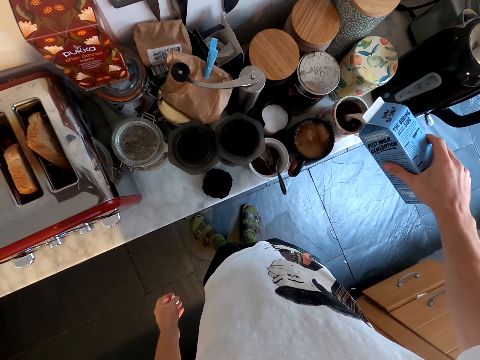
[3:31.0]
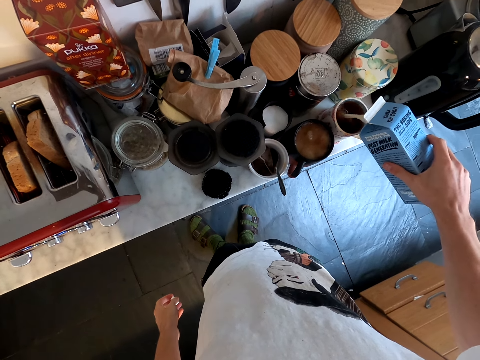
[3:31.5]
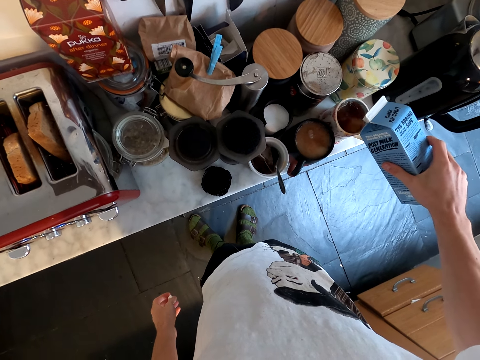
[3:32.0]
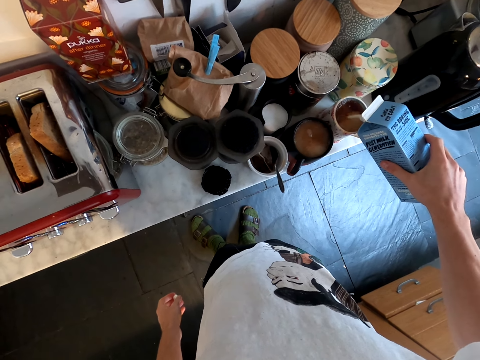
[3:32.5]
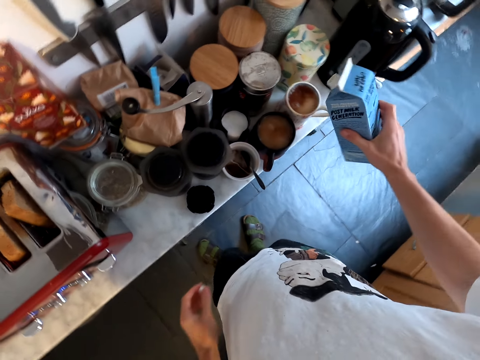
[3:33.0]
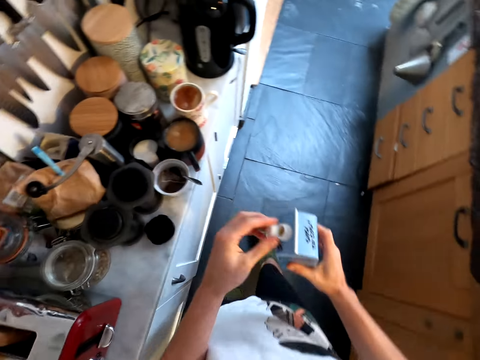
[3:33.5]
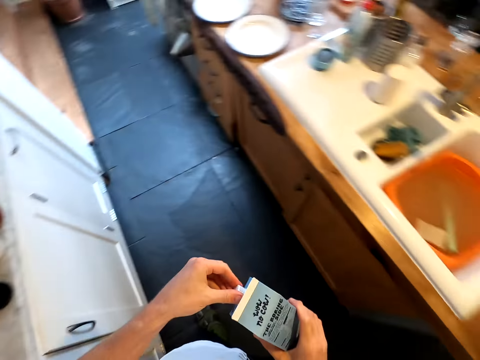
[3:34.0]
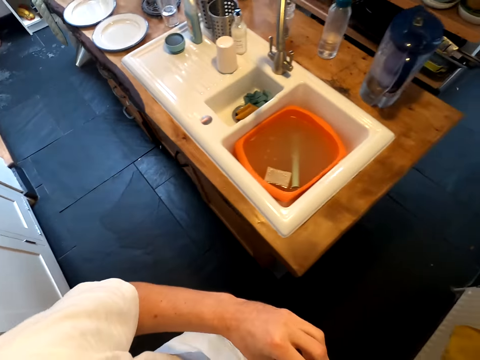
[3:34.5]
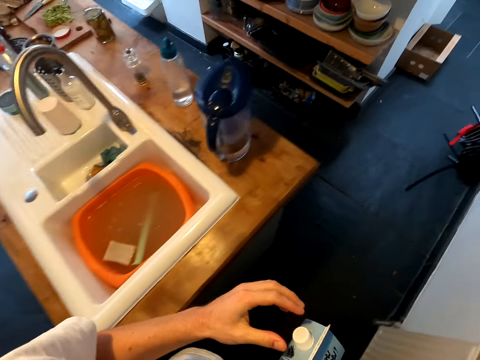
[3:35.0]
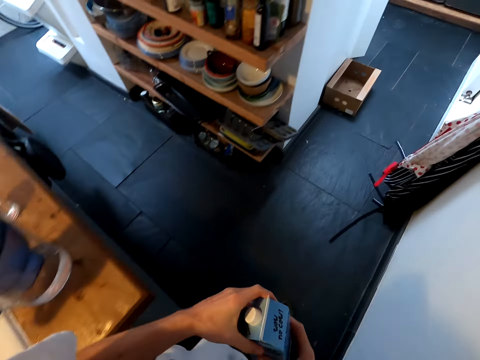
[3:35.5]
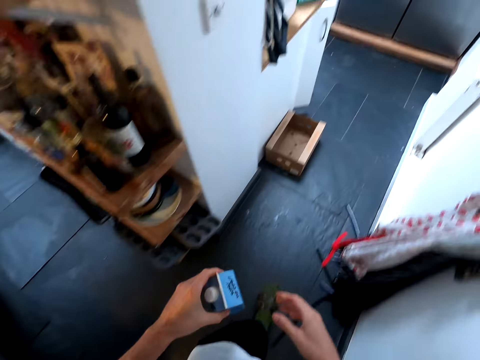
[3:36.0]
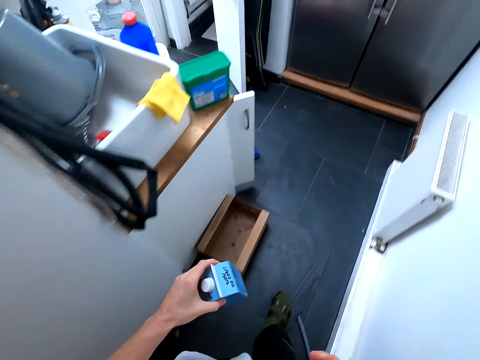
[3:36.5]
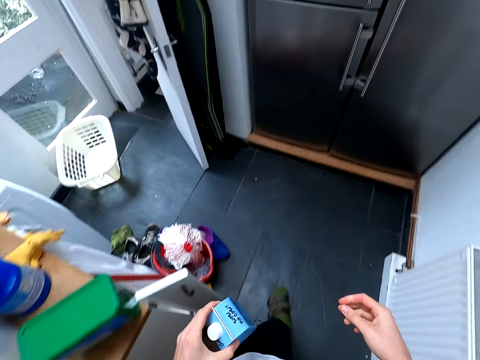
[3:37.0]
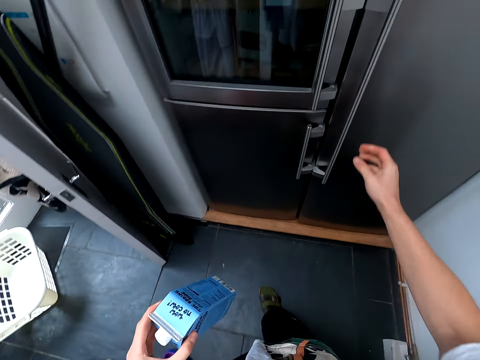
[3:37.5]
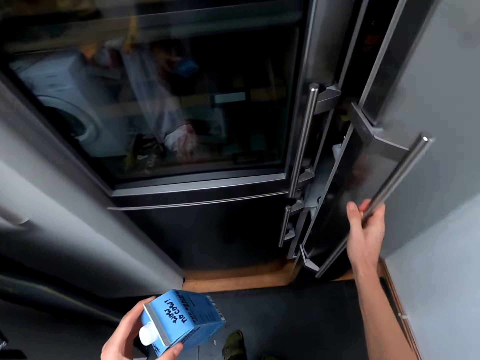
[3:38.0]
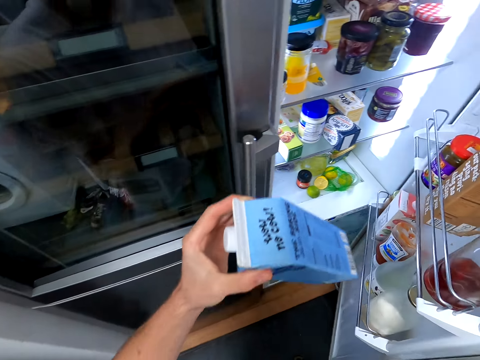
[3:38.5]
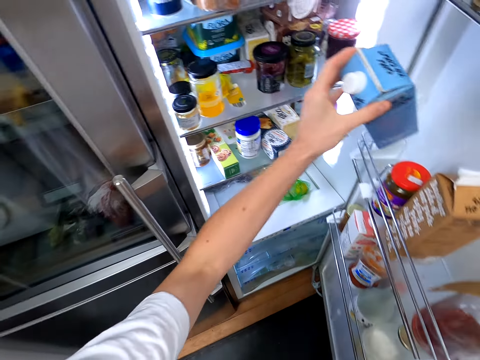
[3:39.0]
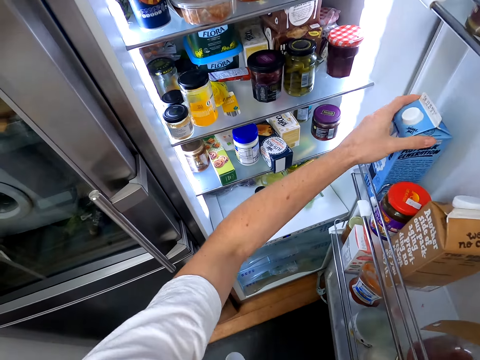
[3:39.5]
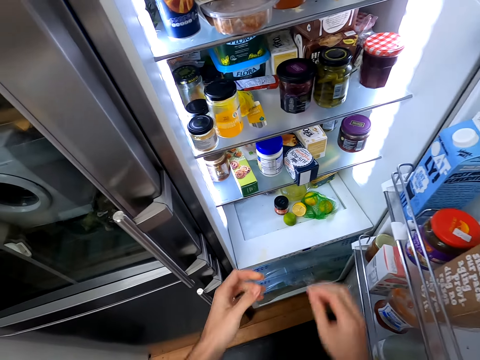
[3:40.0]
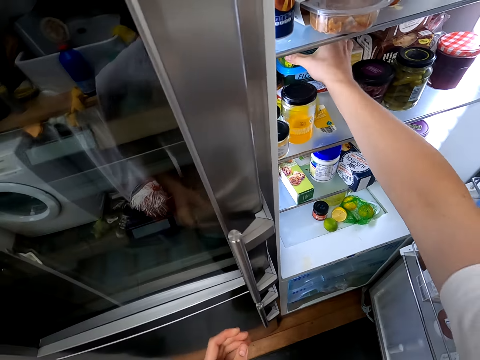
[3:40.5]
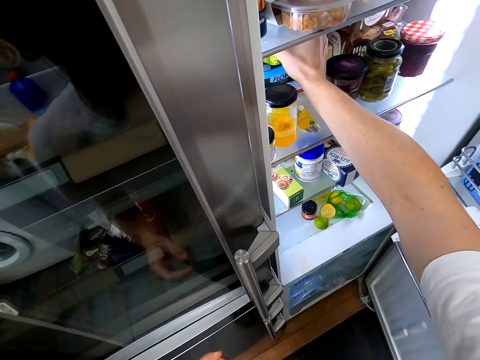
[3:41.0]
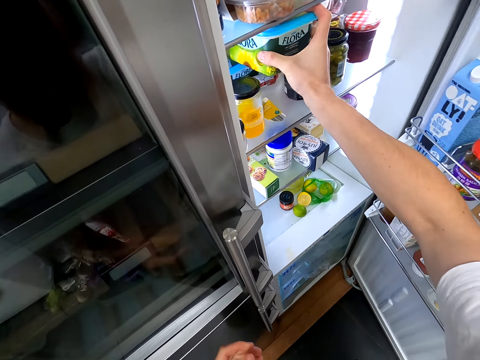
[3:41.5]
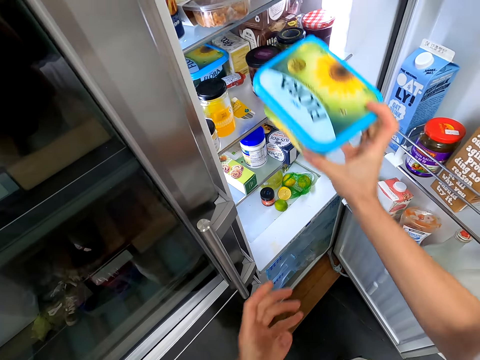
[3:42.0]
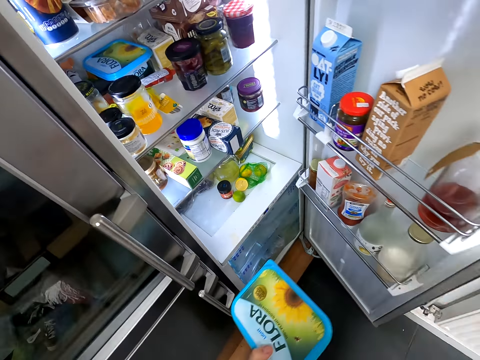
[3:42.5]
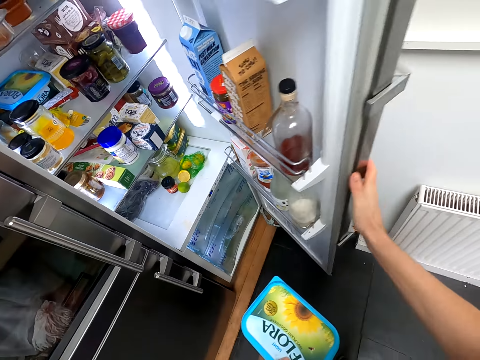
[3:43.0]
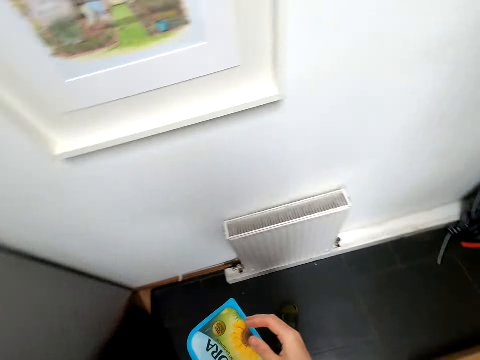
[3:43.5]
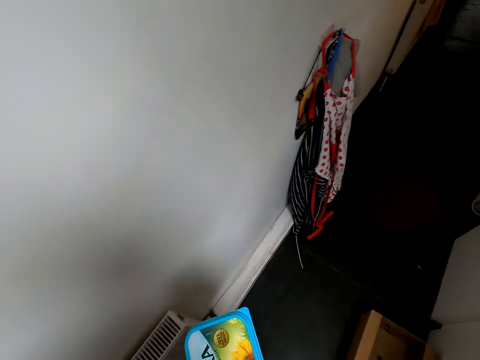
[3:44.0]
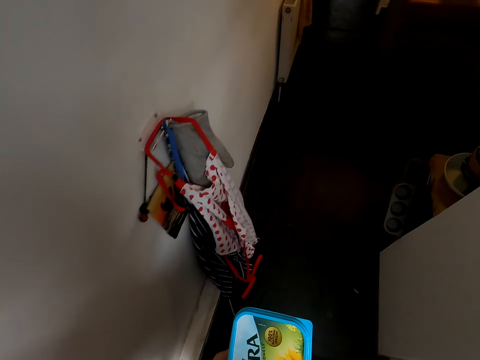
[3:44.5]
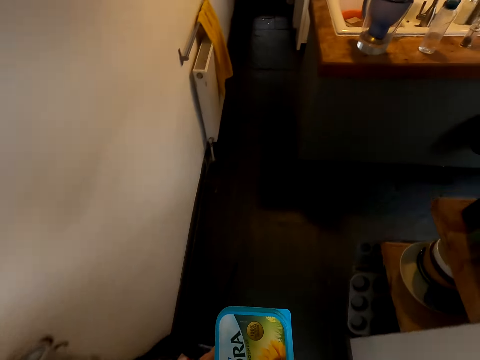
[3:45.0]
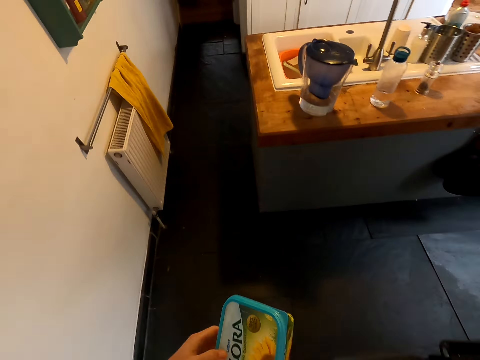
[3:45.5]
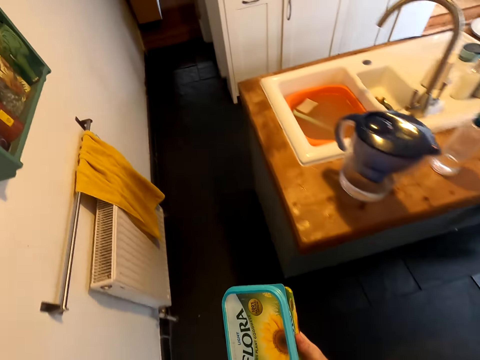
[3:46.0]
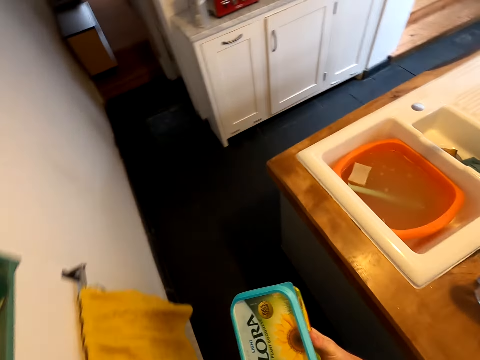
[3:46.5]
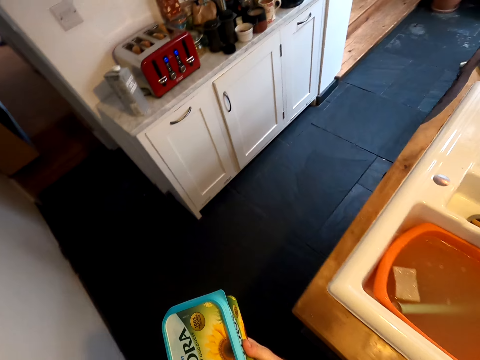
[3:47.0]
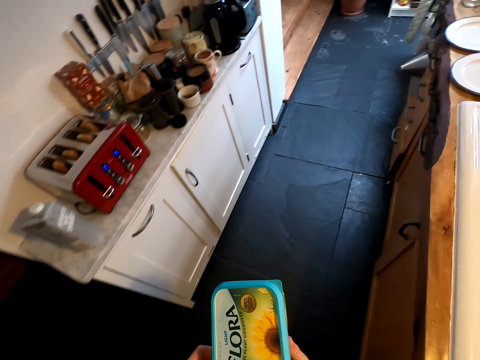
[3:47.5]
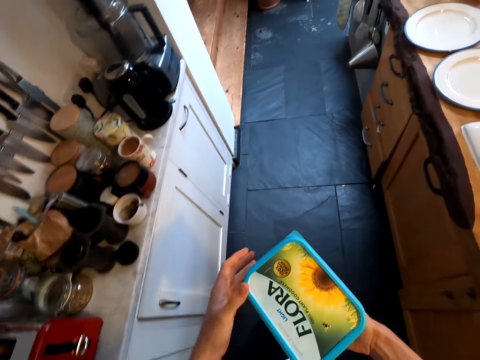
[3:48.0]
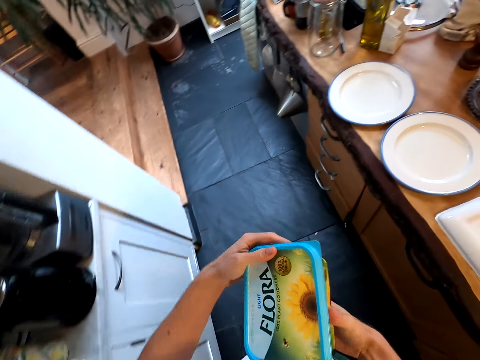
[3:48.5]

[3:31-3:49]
The camera wearer pours milk in a cup. They close the milk packet, walk around the kitchen, close the milk packet, and walk around the kitchen. They open the fridge door. They put the milk packet in the fridge. They pick up a container of butter or flora from the fridge. They close the fridge door. They walk around the kitchen.

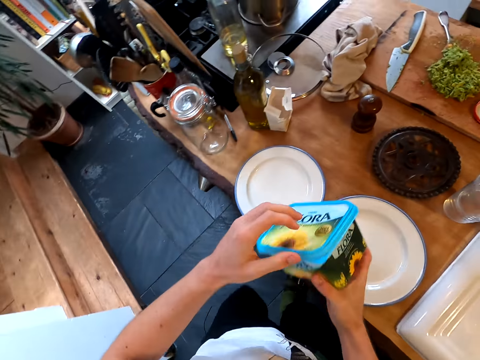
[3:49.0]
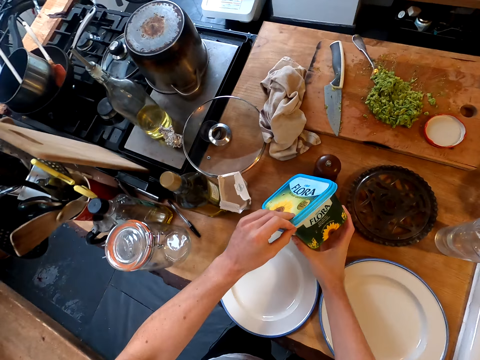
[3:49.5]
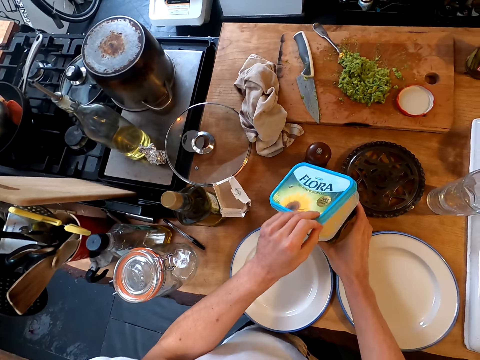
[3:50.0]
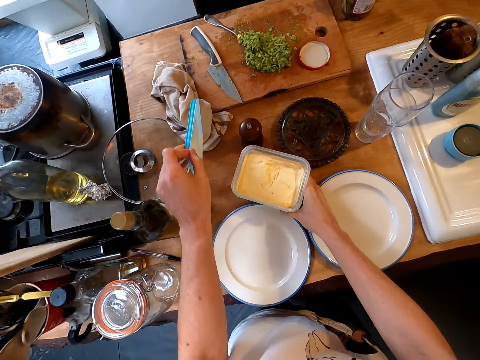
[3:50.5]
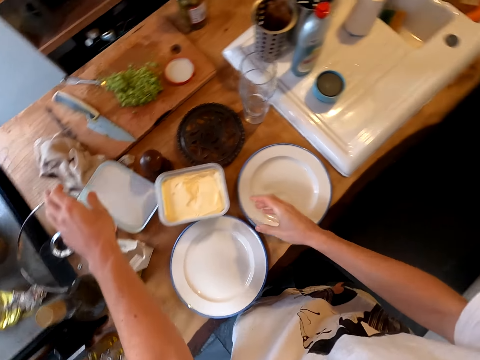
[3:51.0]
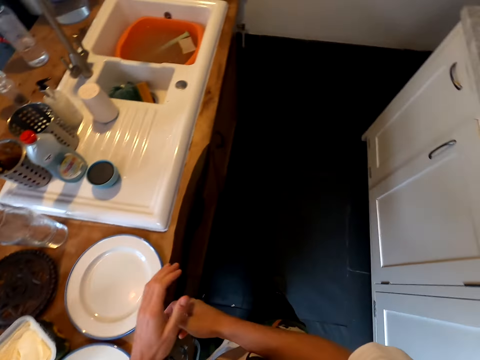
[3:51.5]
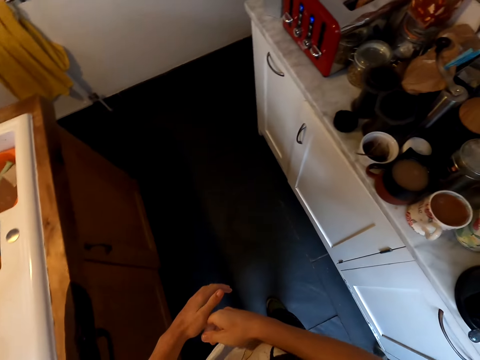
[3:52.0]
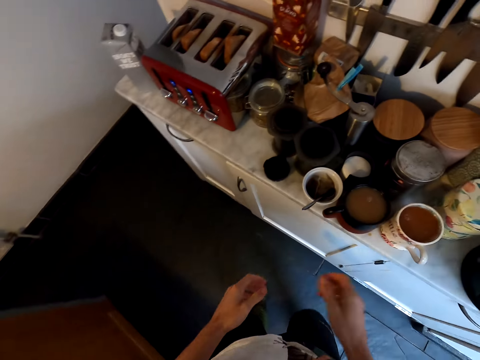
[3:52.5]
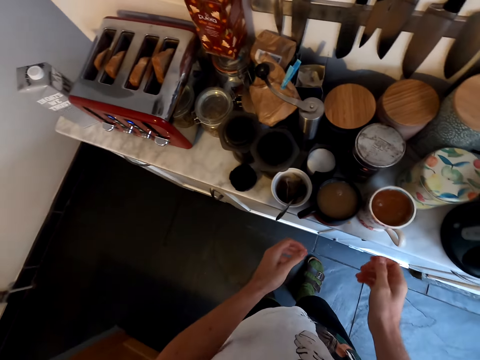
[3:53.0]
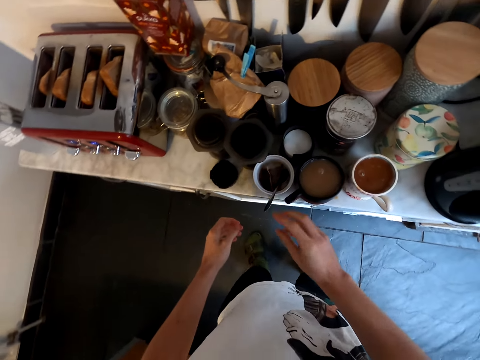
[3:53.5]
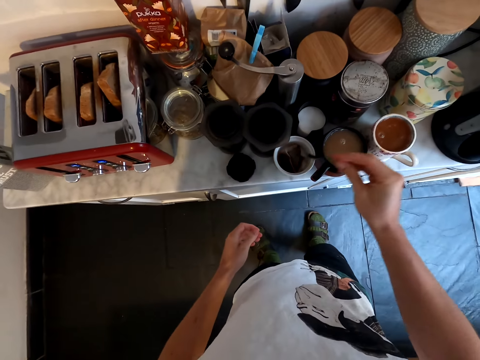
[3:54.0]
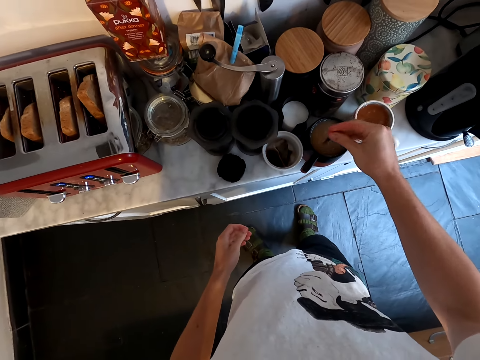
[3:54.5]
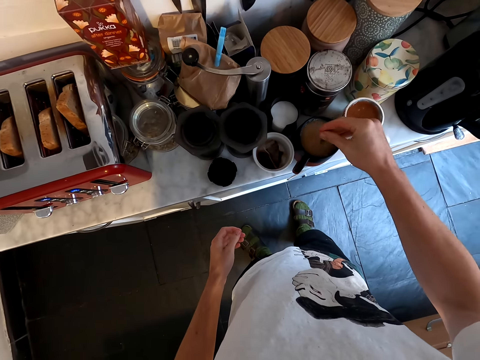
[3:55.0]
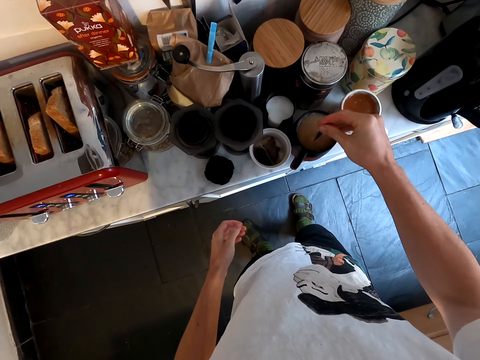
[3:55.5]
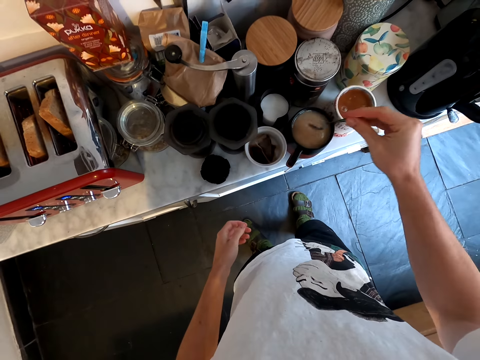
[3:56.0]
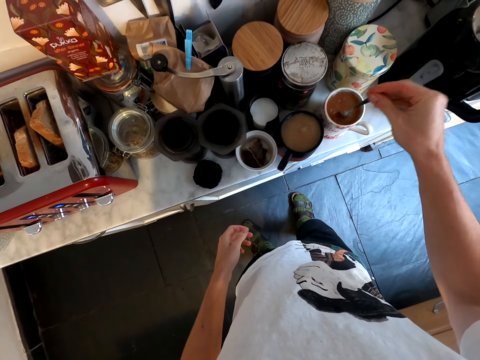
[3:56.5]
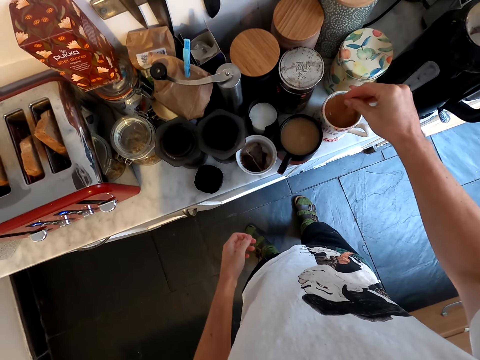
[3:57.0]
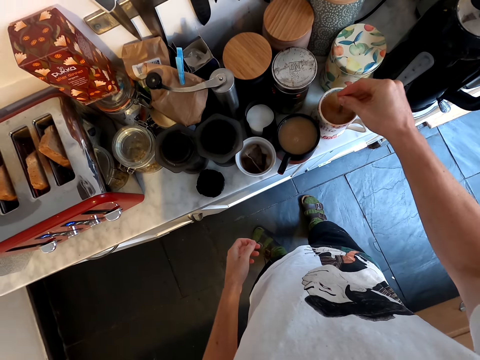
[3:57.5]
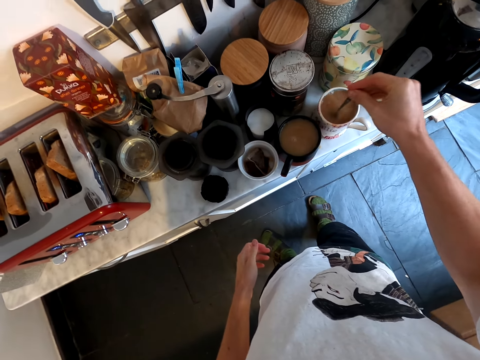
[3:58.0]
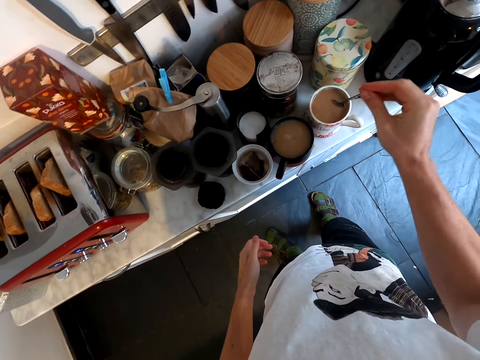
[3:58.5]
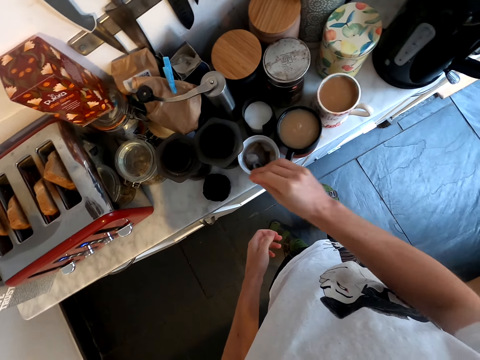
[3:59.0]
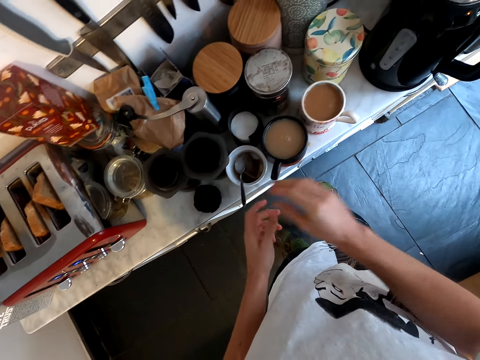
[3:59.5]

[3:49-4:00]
The camera wearer puts the flora tin on the counter. They open the flora. They put the lid on the counter. They walk around the kitchen. They pick up a spoon. They stir tea with the spoon, pull the spoon, stir tea with the spoon, and pull the spoon. They put the spoon in the cup.
